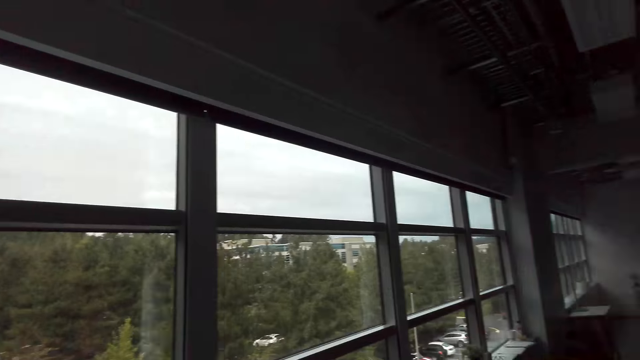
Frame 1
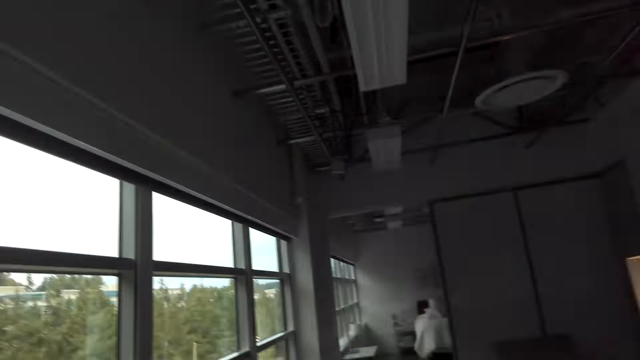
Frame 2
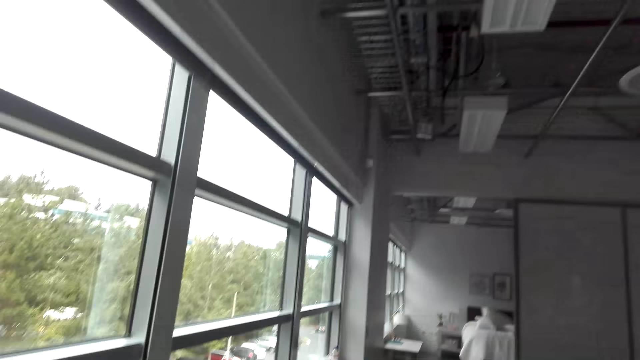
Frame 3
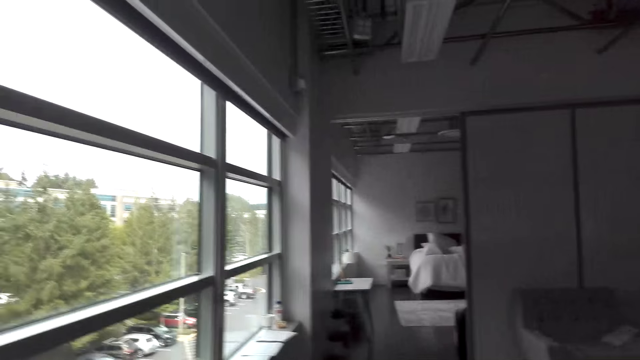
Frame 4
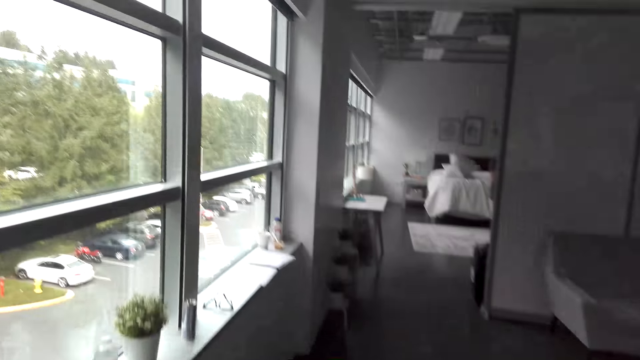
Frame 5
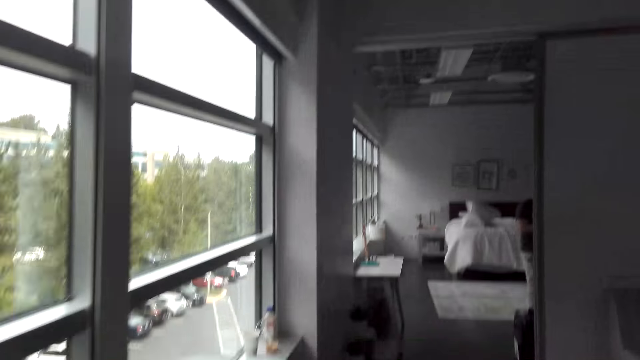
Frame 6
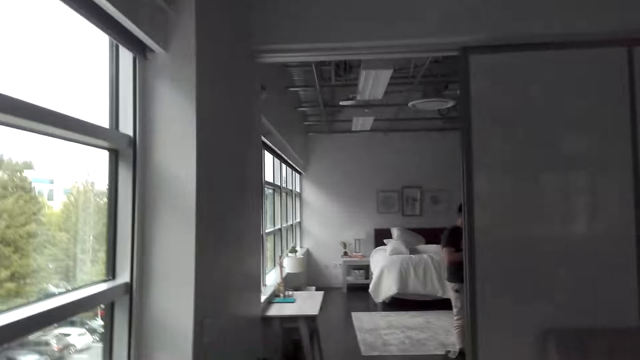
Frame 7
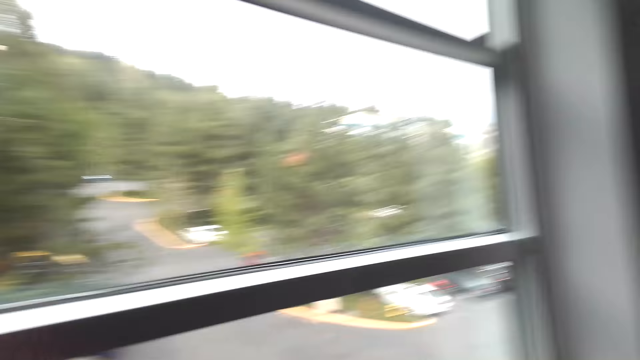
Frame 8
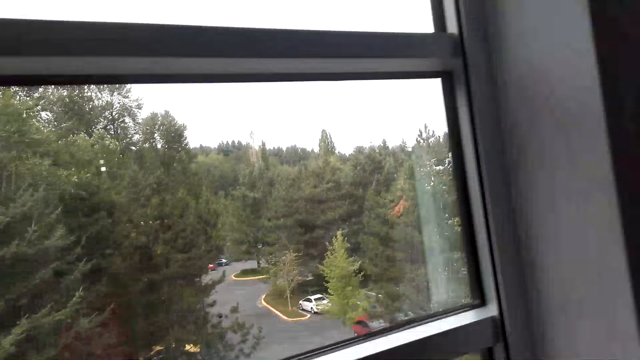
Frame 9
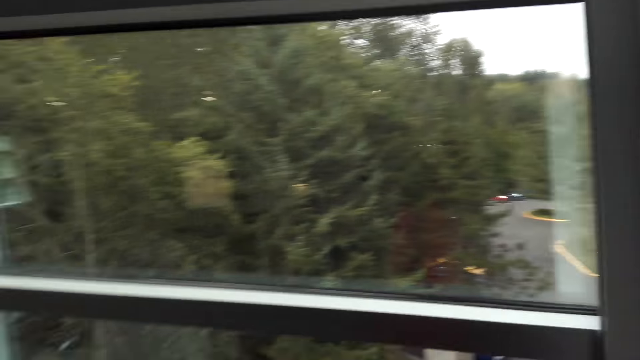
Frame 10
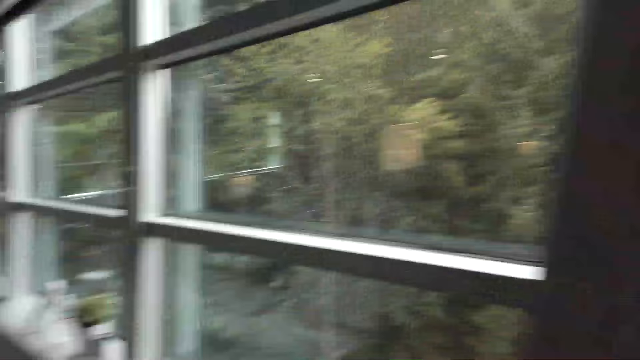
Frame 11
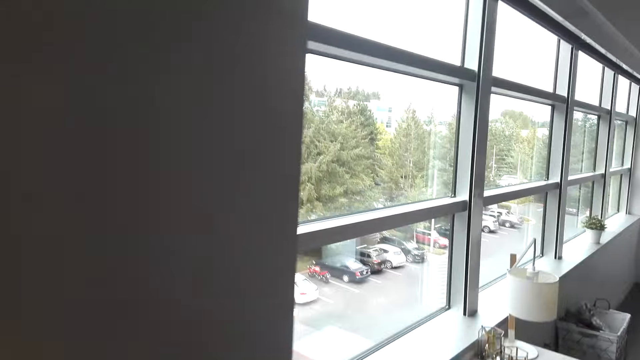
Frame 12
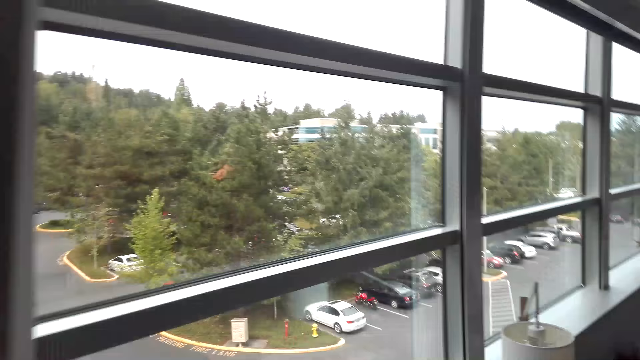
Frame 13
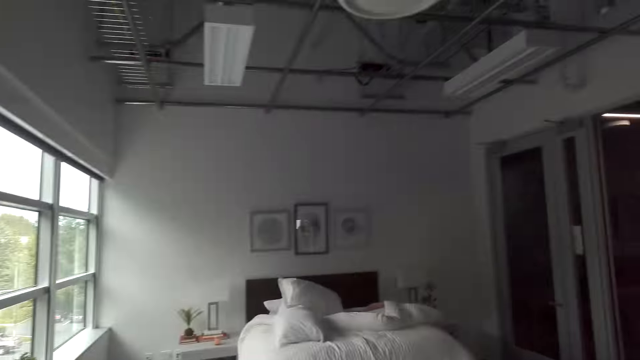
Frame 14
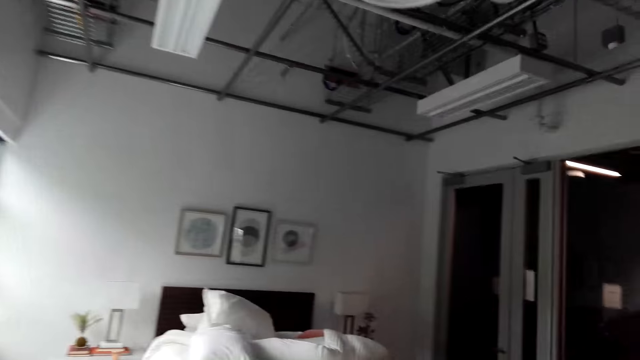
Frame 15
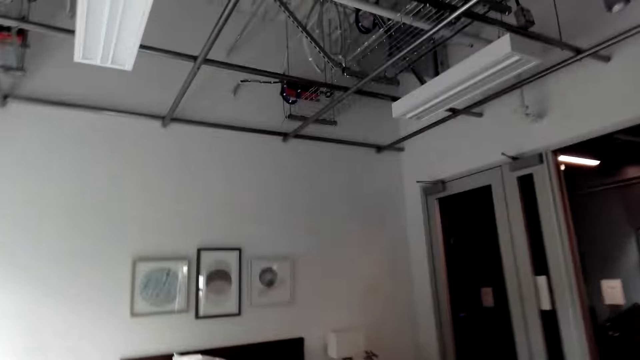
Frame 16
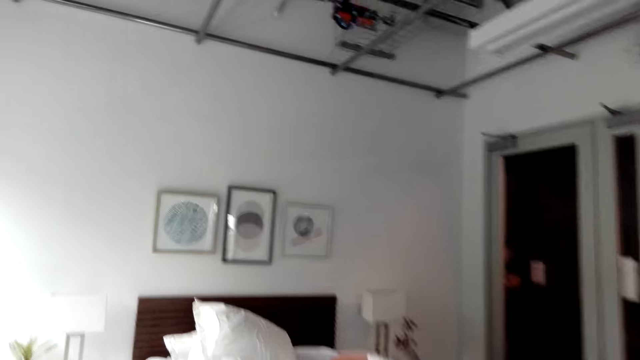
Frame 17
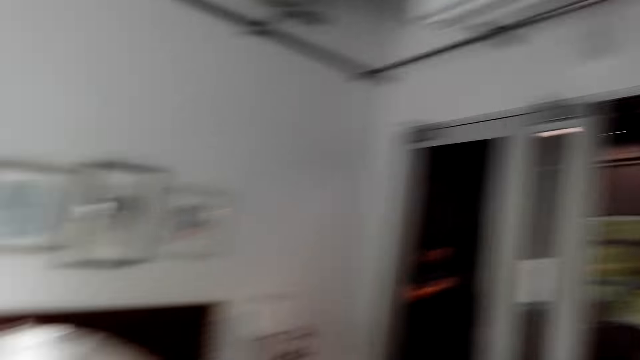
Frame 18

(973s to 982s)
The camera wearer walks in the room.

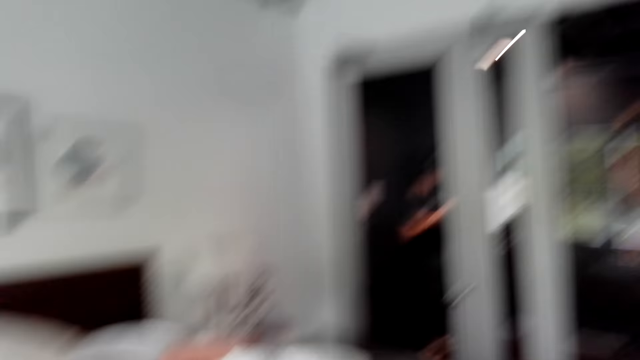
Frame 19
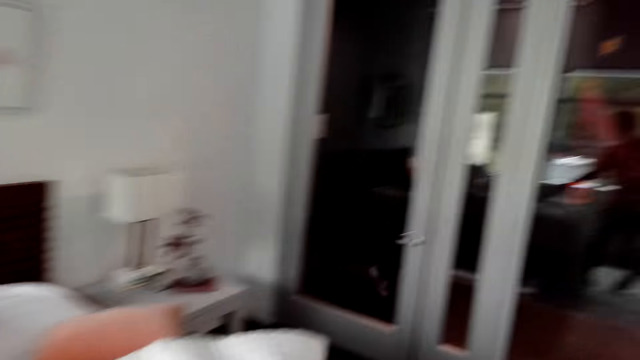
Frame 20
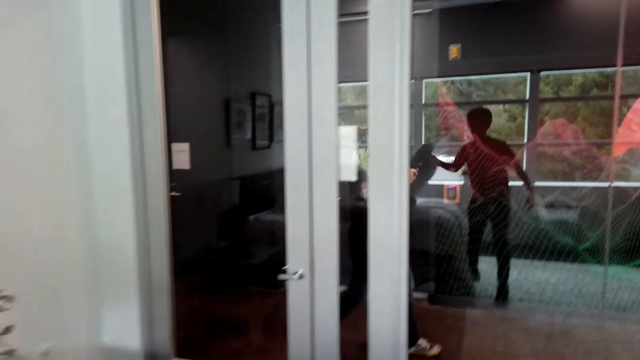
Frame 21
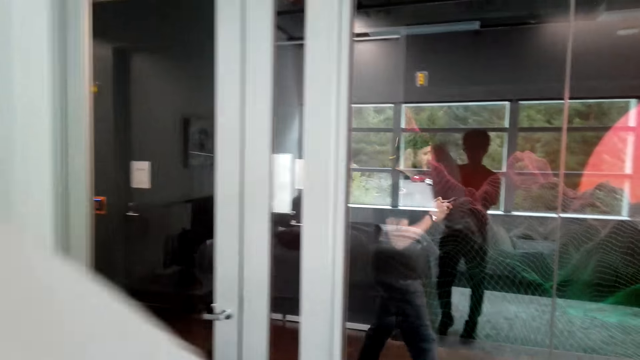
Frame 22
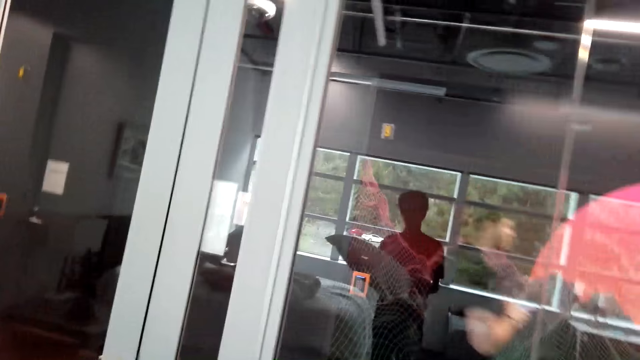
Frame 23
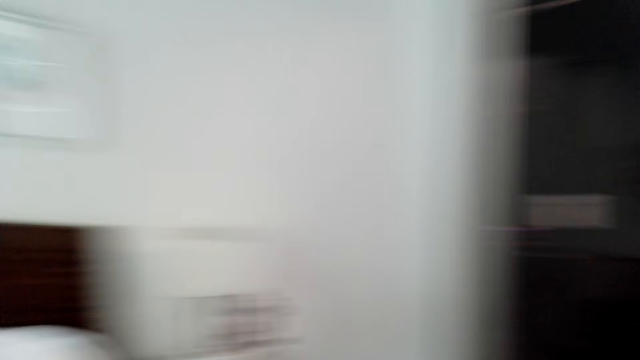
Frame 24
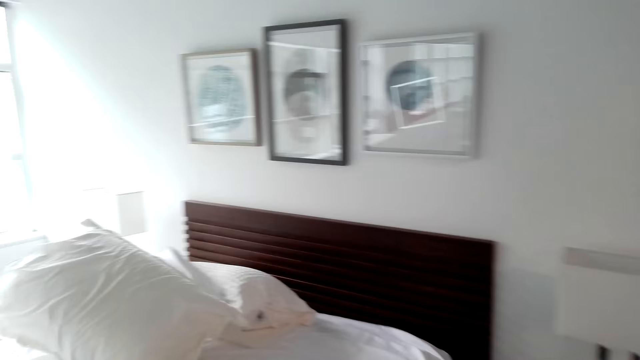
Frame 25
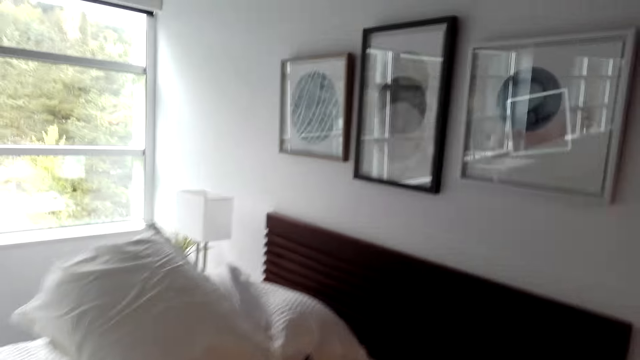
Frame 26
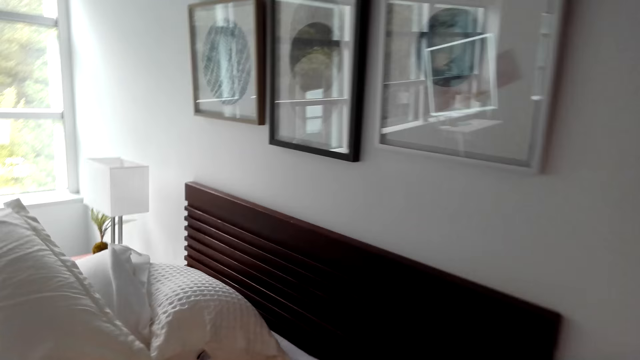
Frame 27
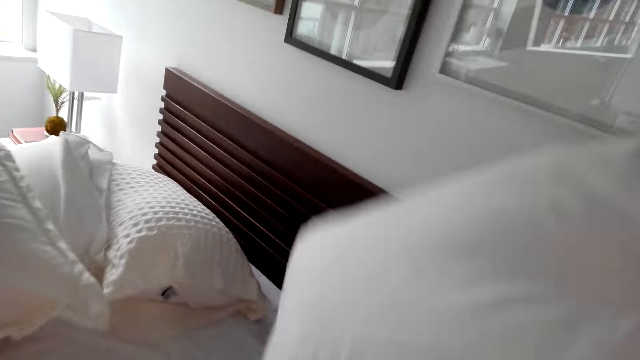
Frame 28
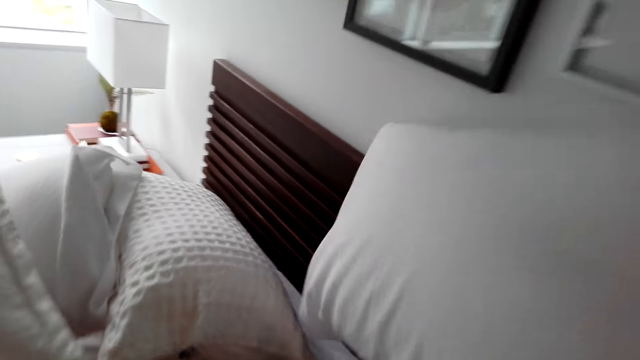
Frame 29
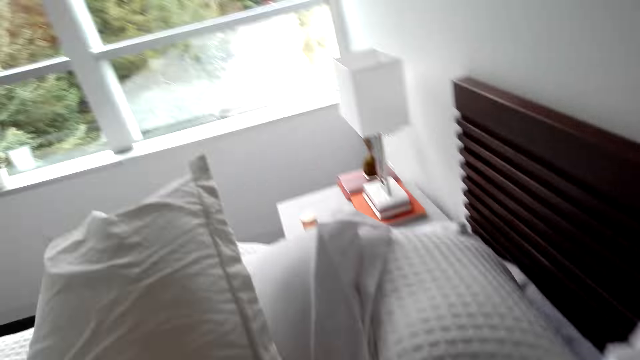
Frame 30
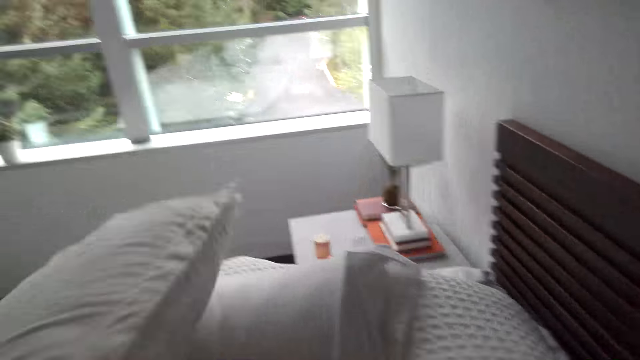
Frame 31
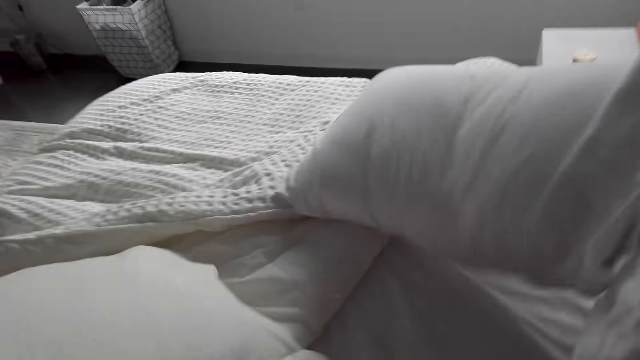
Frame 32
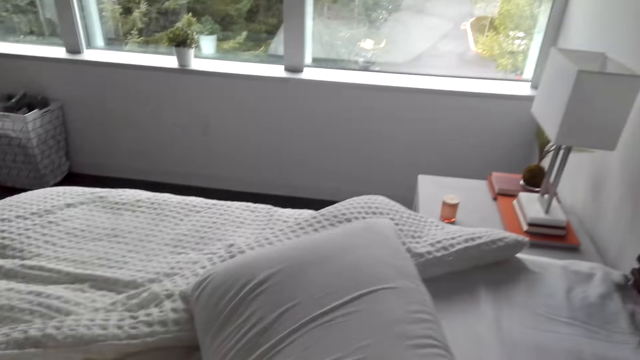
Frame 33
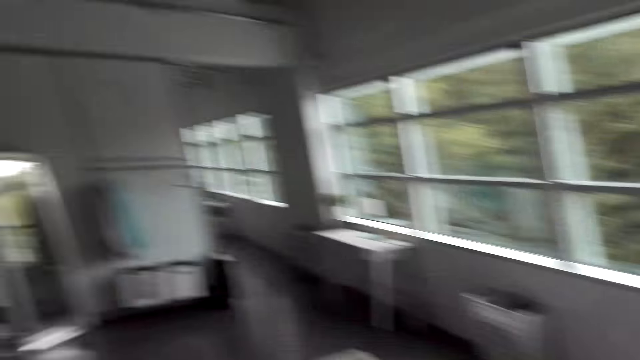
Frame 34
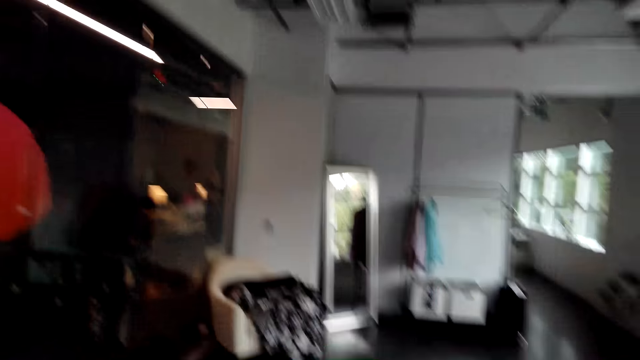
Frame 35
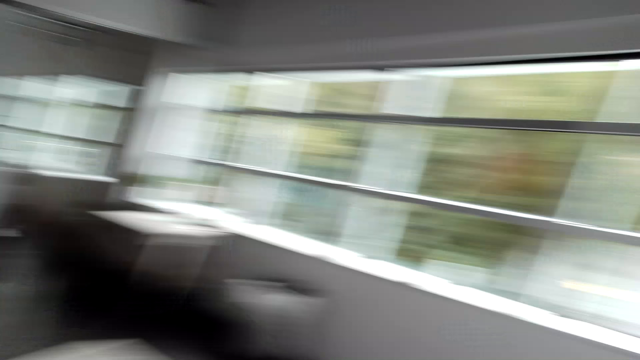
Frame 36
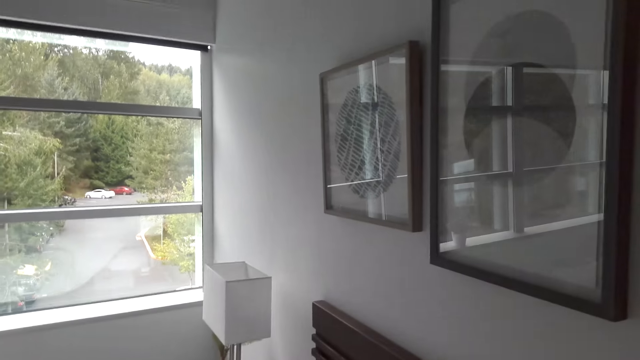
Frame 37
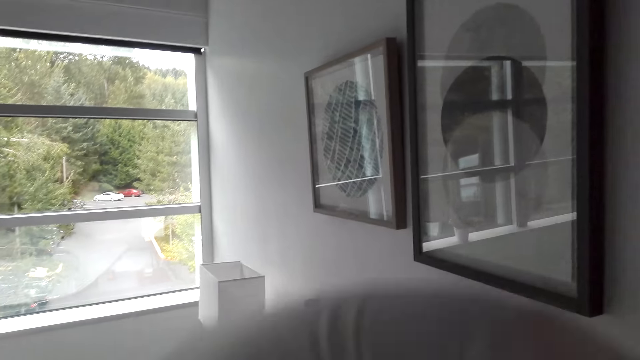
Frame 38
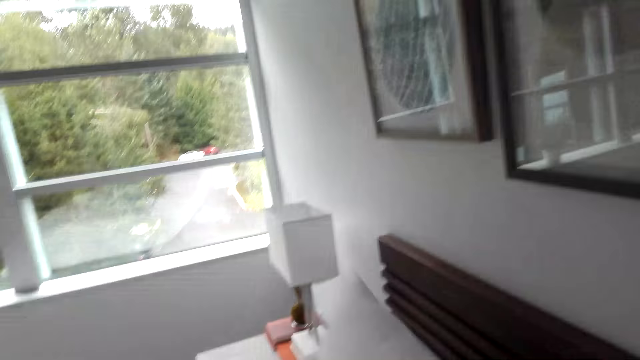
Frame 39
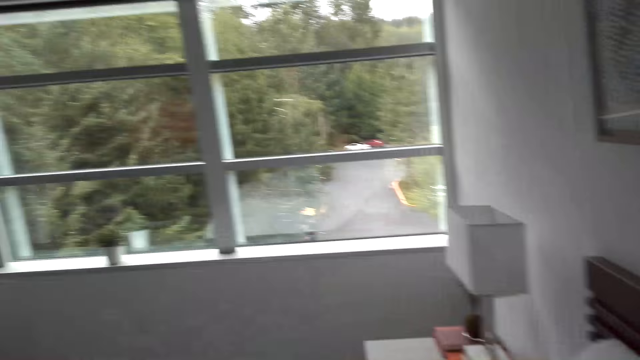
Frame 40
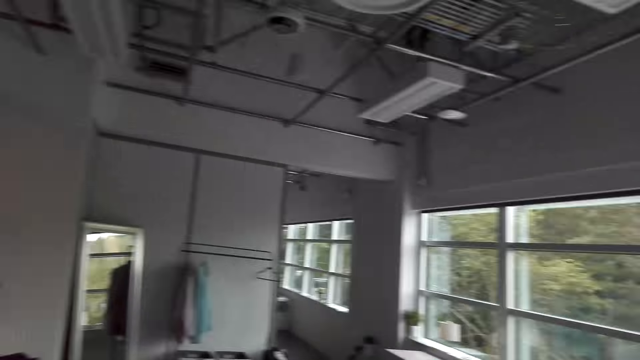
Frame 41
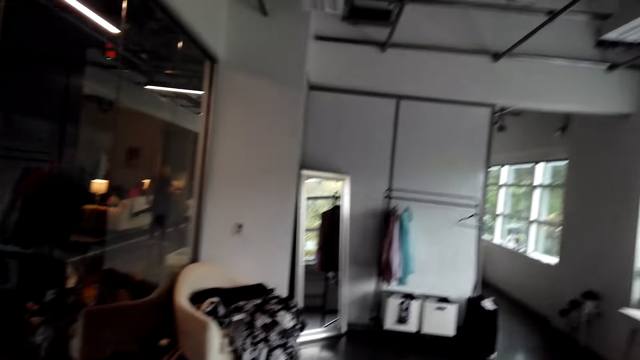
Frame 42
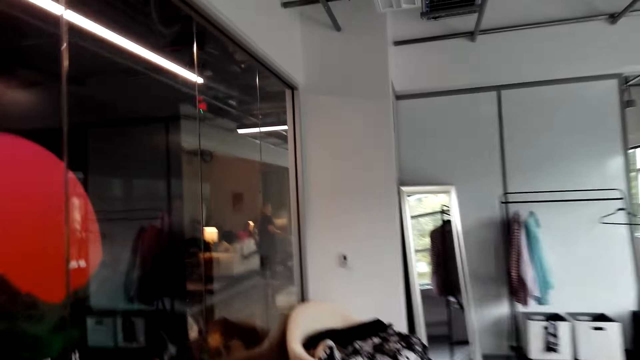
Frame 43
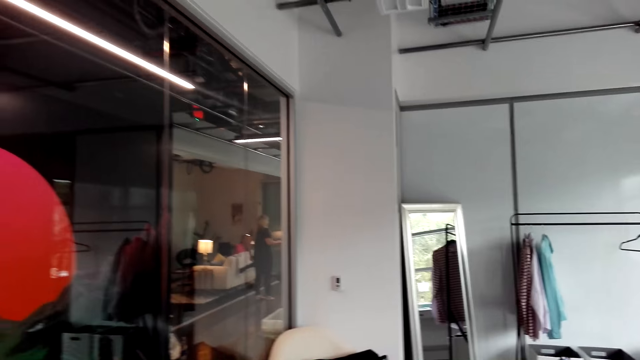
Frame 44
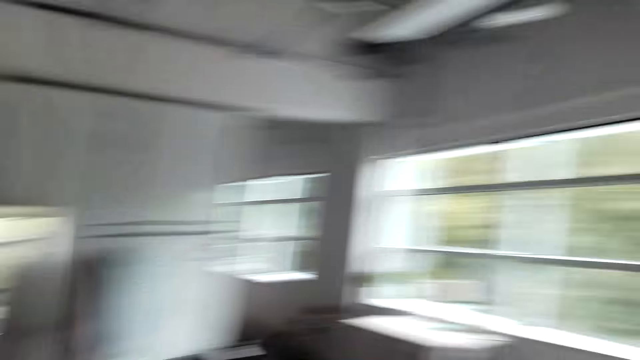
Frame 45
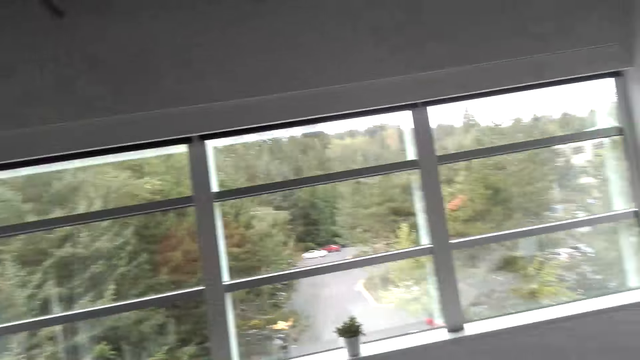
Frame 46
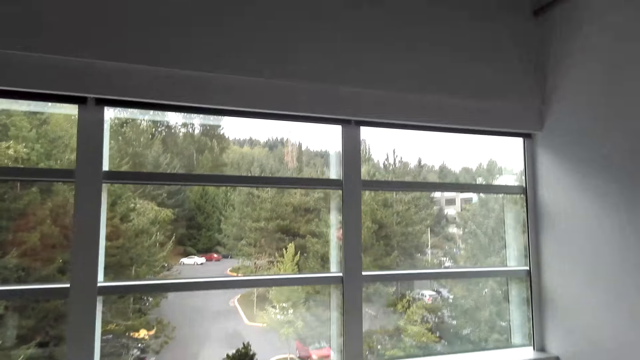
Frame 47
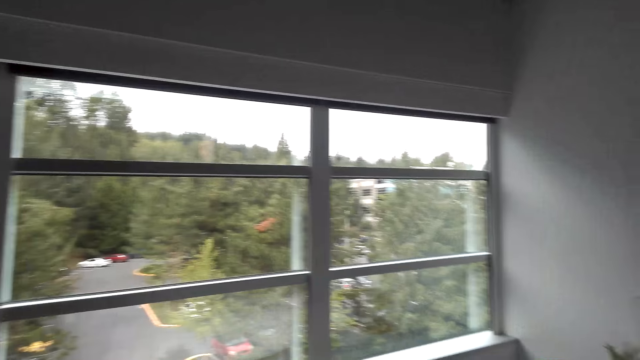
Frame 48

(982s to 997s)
The camera wearer picks up a pillow on the bed. They put the pillow on the bed and arrange the pillows on the bed.
